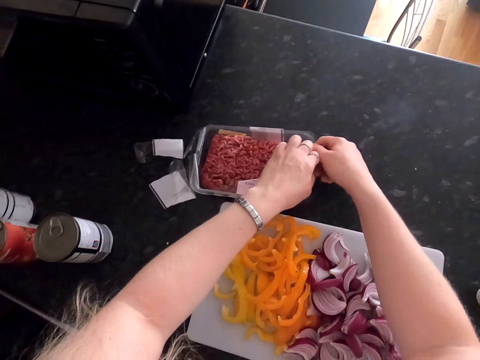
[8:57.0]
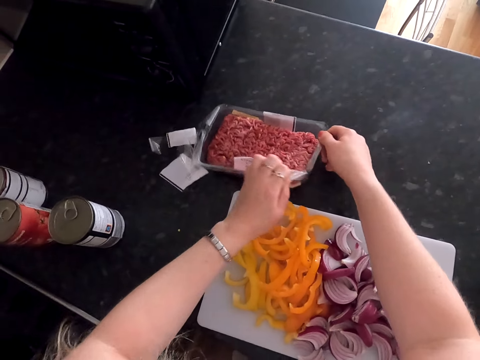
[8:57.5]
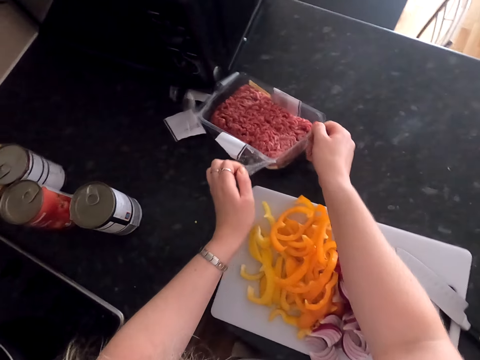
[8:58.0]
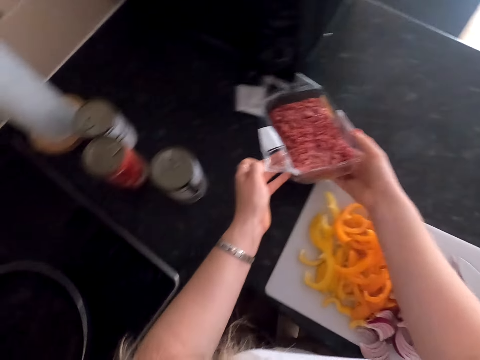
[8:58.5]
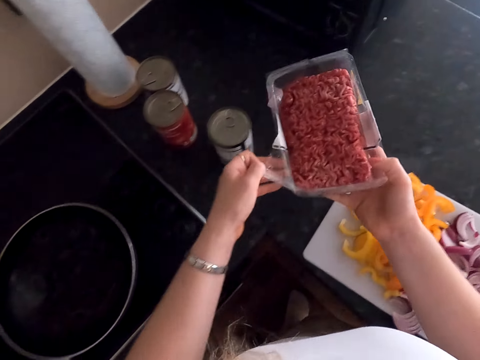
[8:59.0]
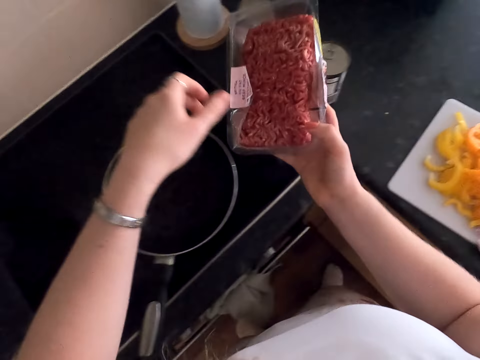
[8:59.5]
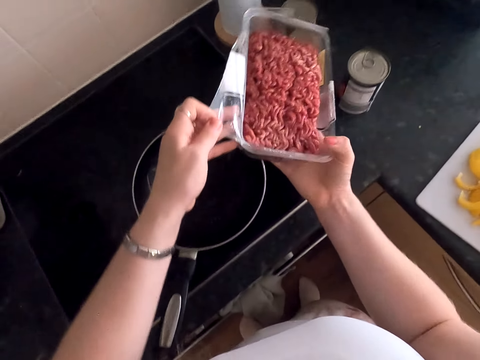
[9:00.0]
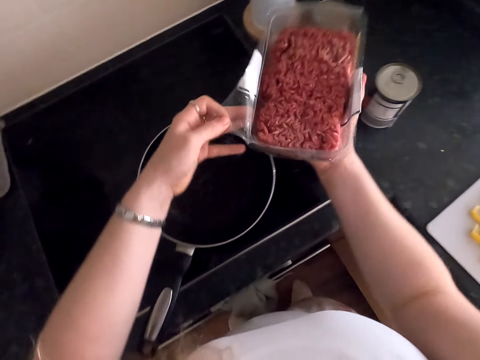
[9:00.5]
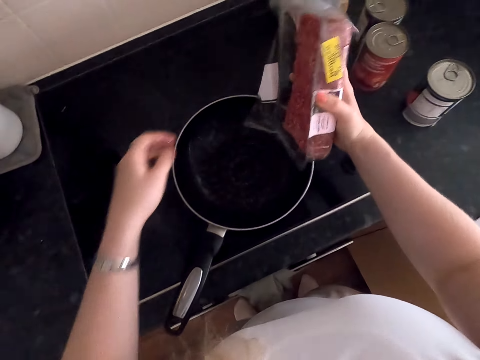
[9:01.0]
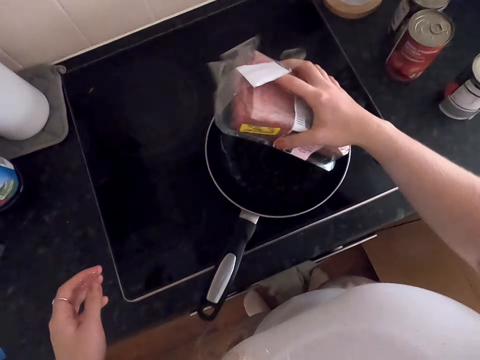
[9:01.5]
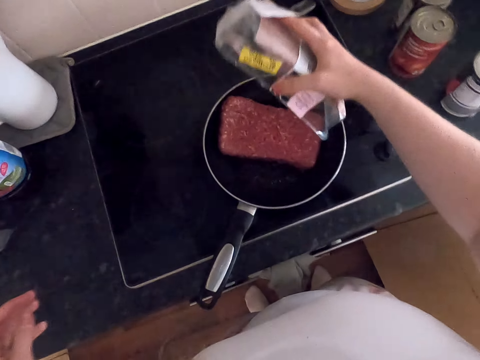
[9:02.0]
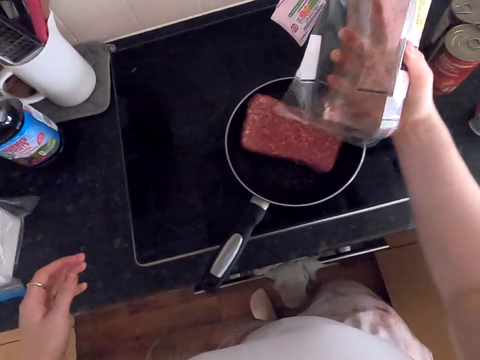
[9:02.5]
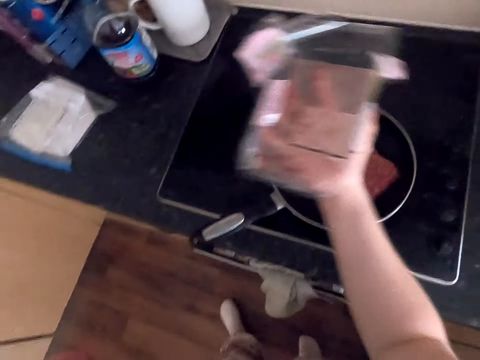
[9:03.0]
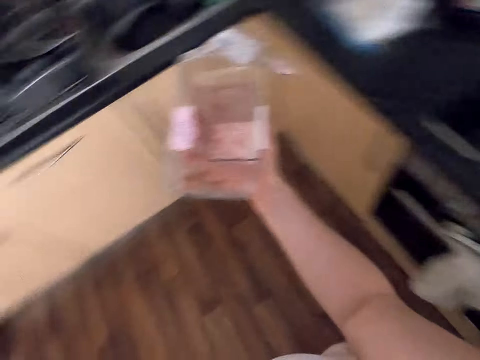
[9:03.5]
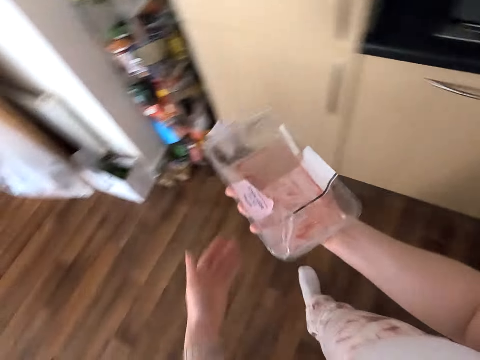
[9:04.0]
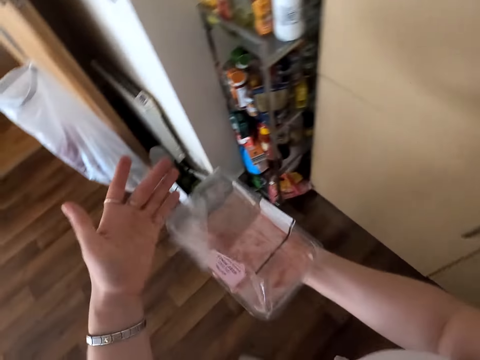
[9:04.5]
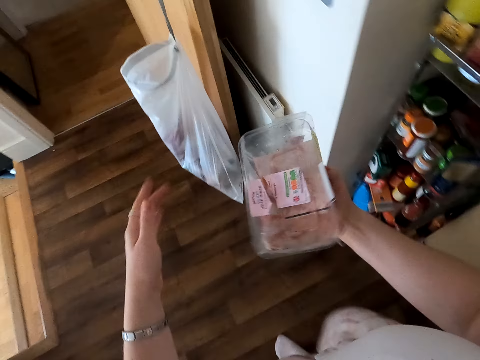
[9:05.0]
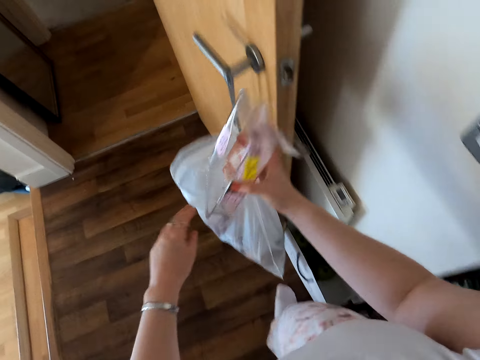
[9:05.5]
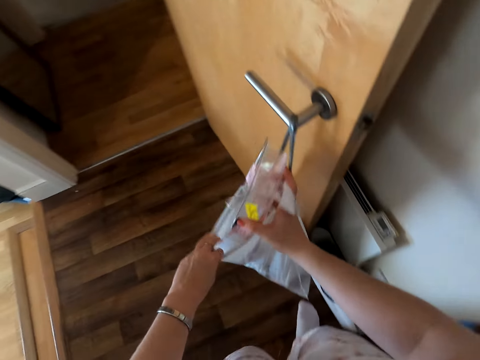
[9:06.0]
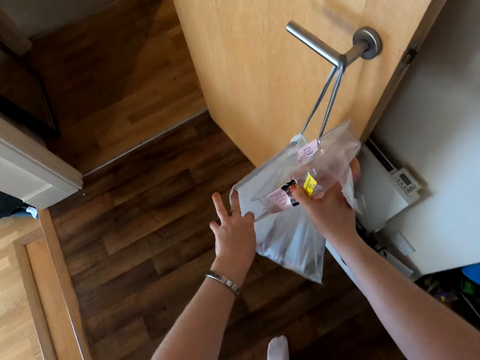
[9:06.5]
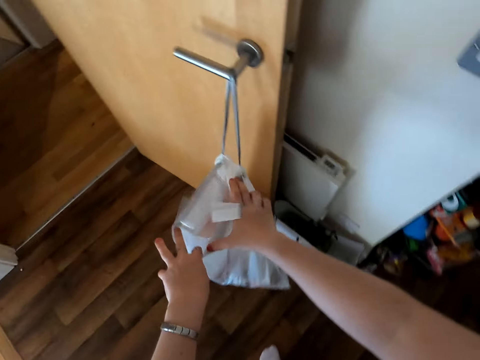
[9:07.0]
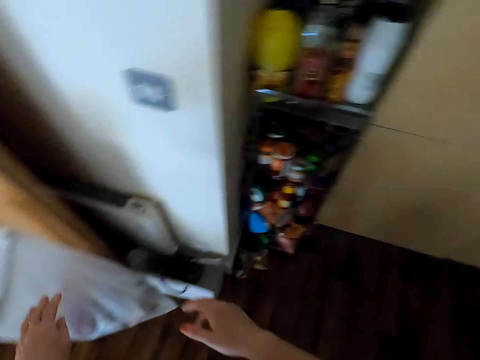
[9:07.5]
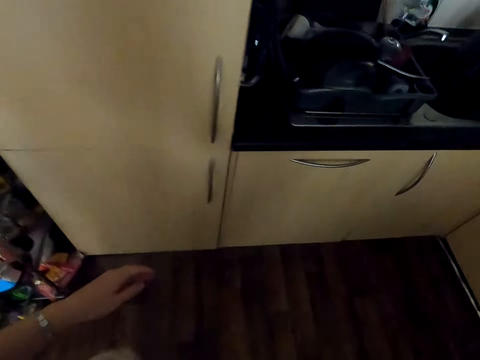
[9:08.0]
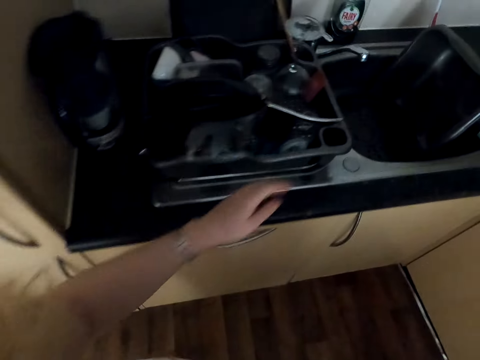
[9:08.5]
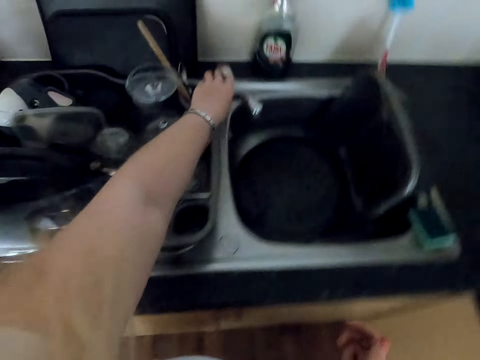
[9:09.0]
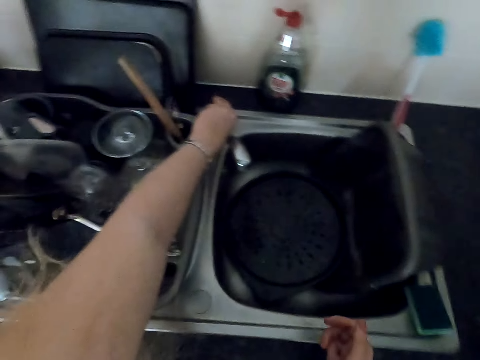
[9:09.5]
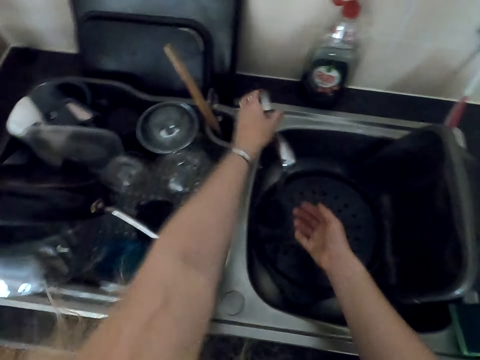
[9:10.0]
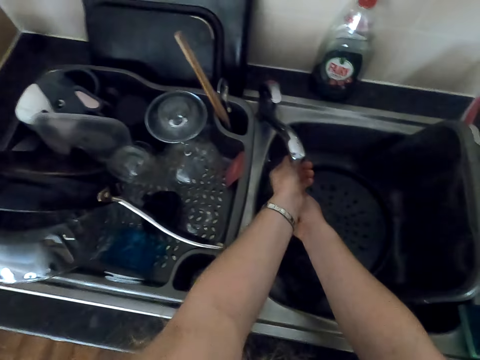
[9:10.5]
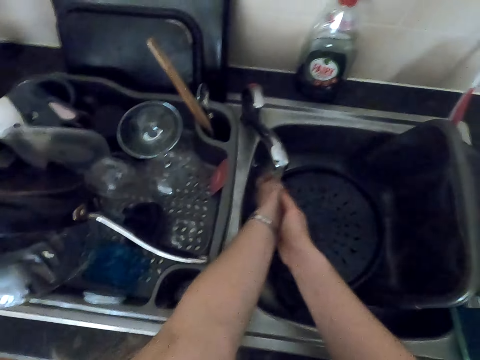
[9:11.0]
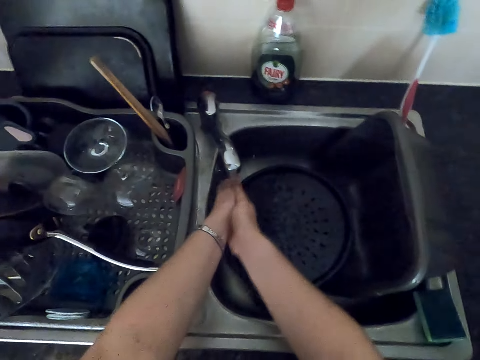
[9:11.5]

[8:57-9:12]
The camera wearer carries the minced meat. They pour the meat into the pan. They move around. They reposition paper. They put the meat dish into the dirt bag. They hold a bag. They move around. They open the tap. They wash the hands.

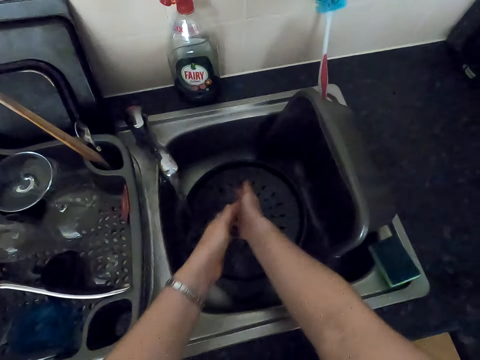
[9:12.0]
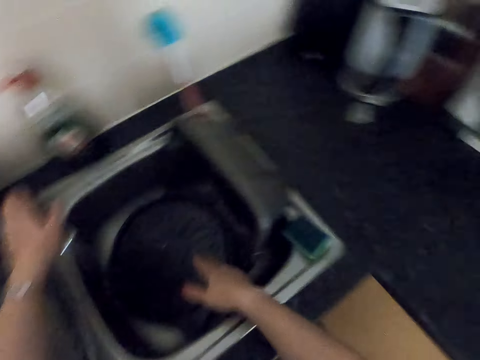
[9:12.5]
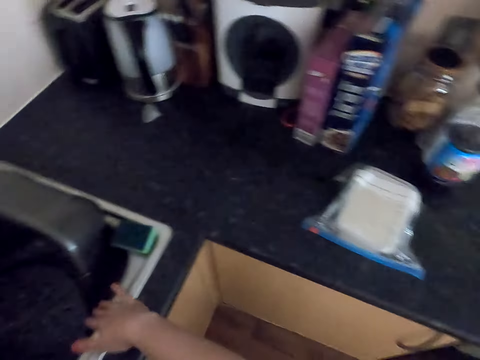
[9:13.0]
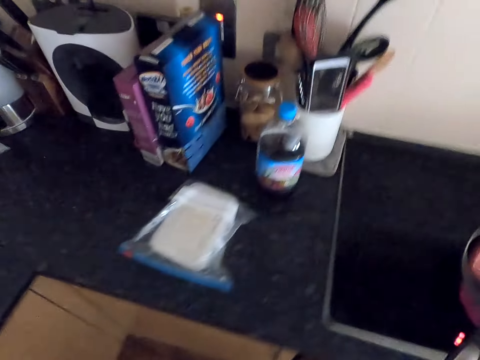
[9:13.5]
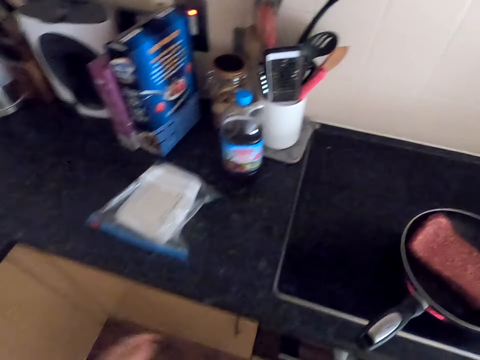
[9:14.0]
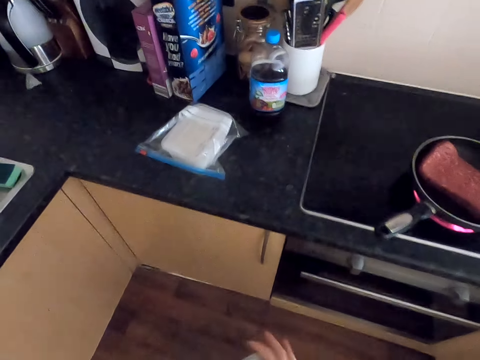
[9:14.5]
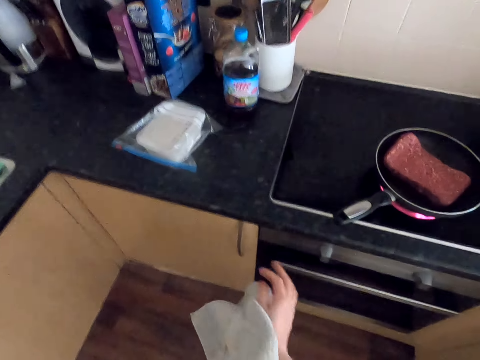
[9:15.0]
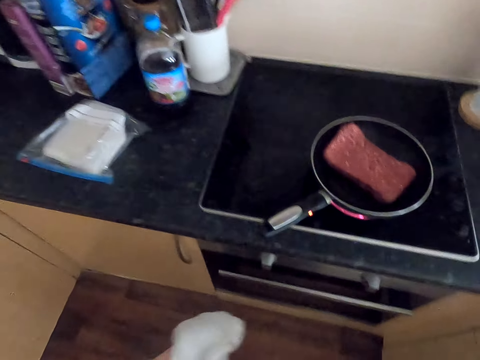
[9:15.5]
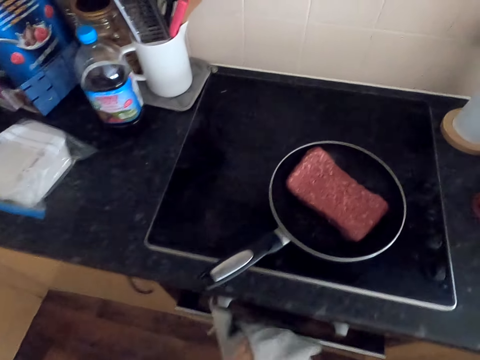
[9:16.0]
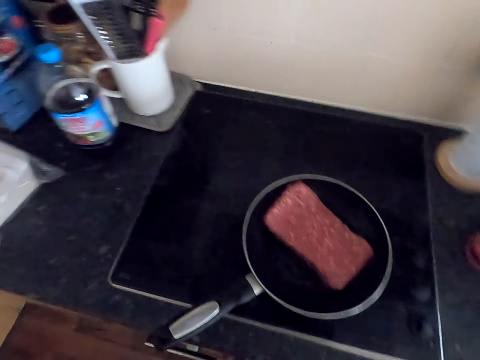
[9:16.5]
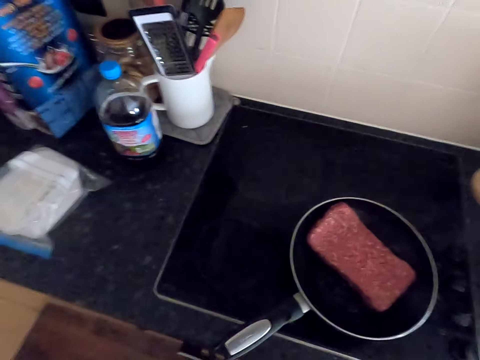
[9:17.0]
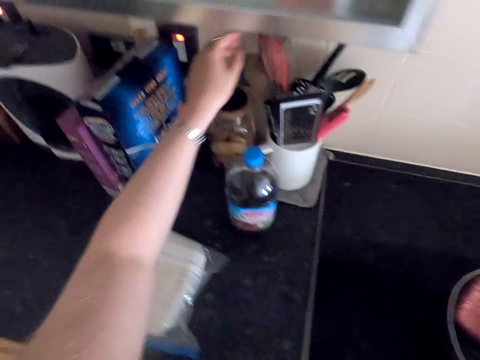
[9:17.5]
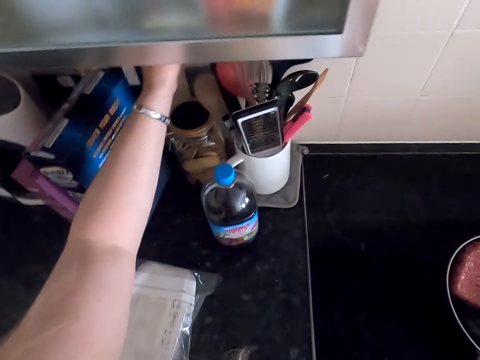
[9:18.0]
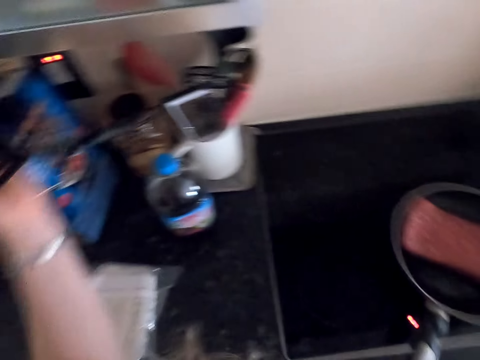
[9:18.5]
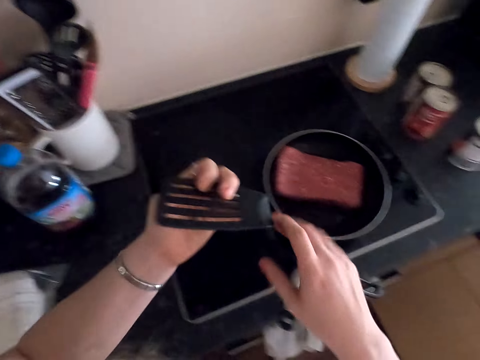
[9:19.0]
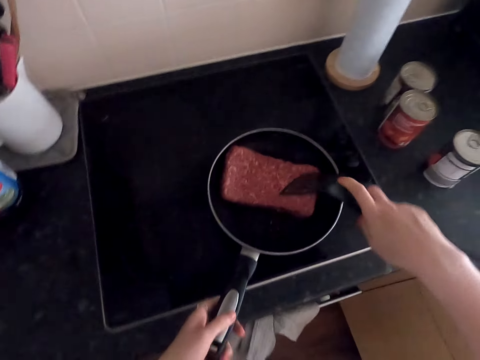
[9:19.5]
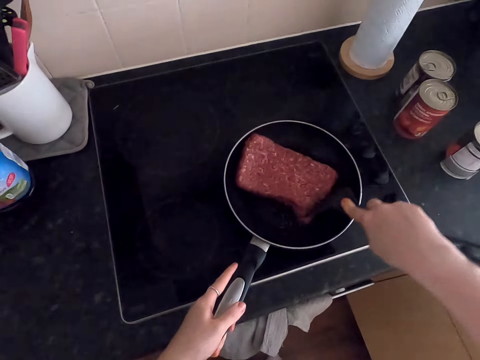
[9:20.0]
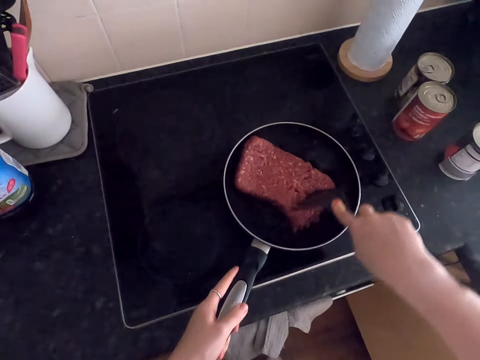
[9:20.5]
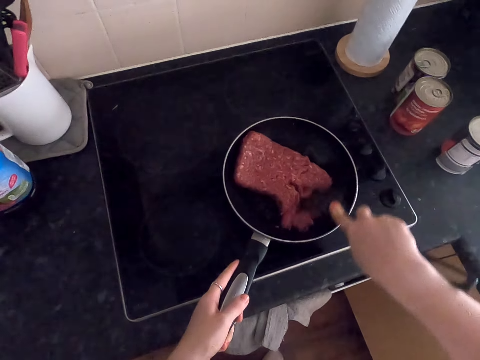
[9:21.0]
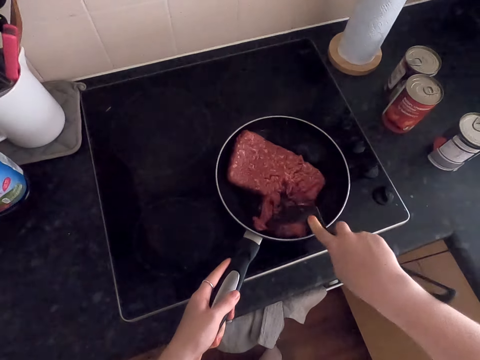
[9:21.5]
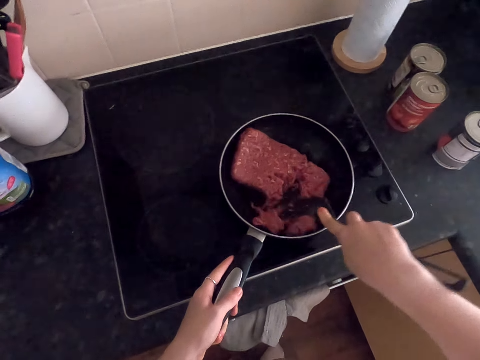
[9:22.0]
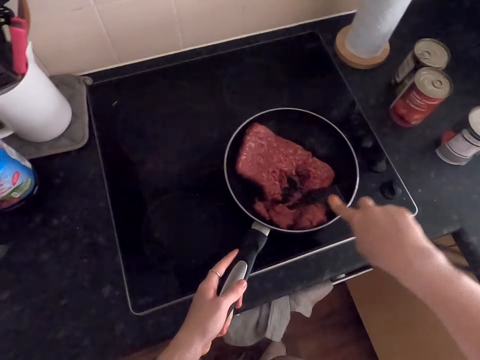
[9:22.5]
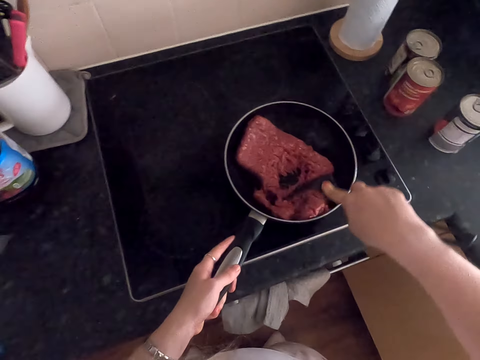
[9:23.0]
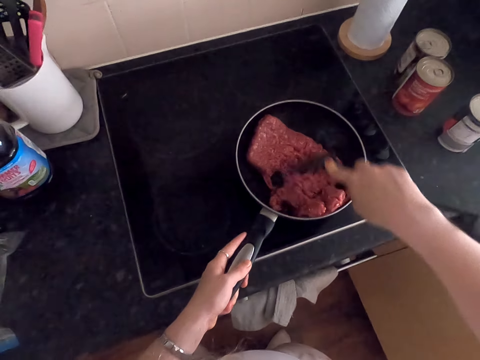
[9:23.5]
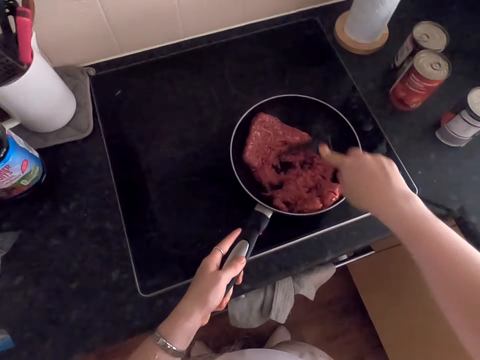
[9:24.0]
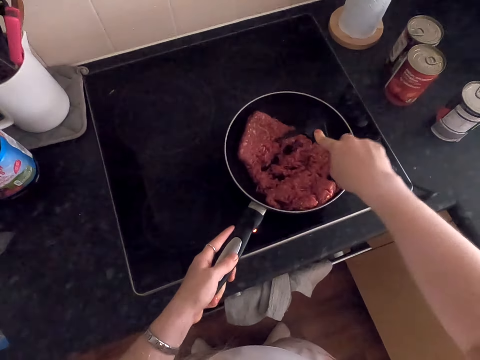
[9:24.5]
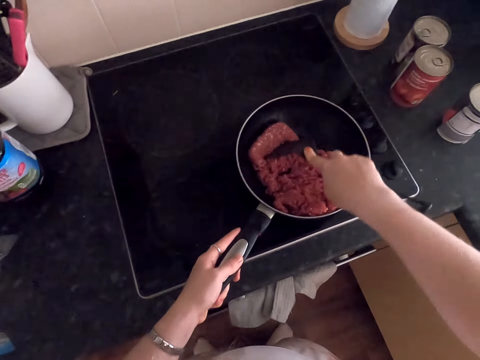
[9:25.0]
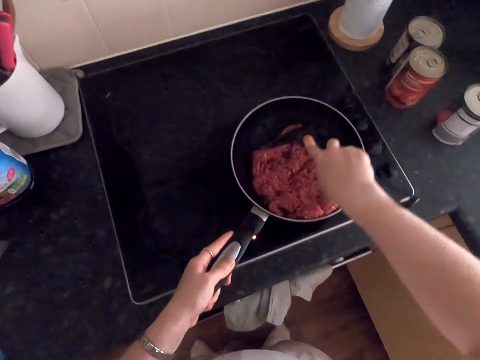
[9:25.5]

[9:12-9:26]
The camera wearer moves around. They dry the hands with a hand towel. They hang the towel. They pick up a slotted spoon. They exchange the spoon to the other hand. They hold the pan. They stir the minced meat. They separate the minced meat.
